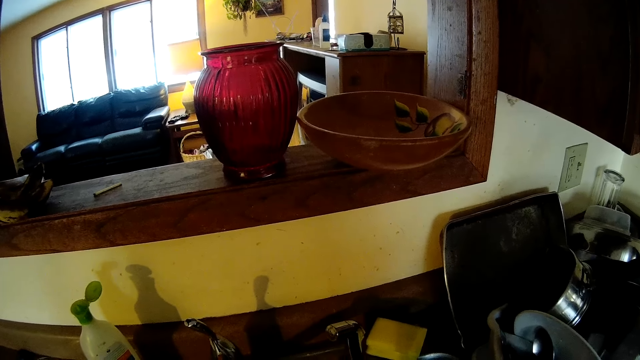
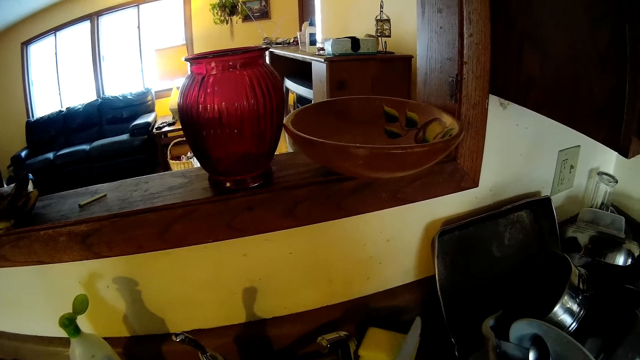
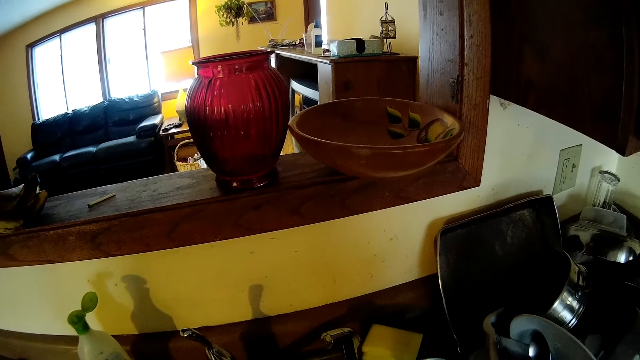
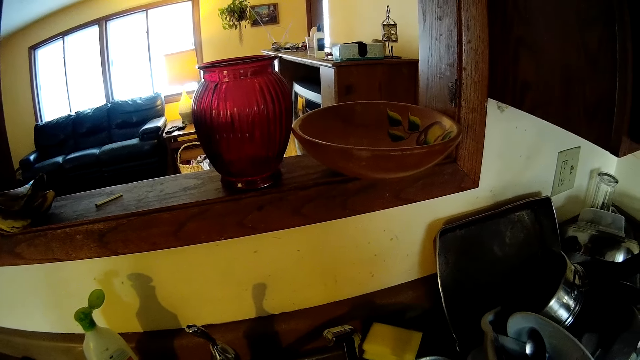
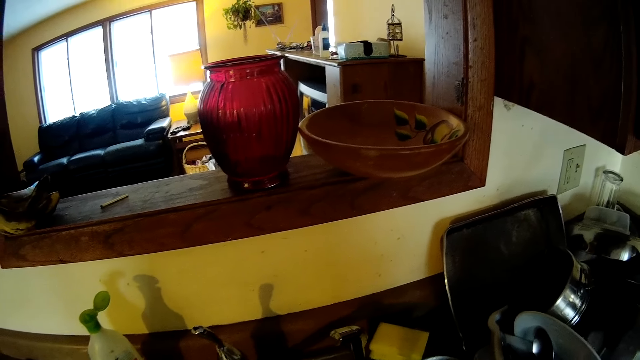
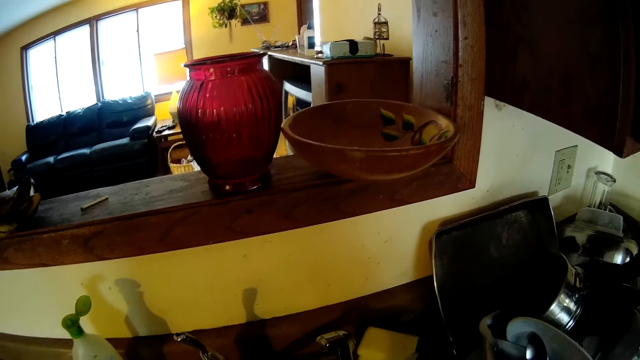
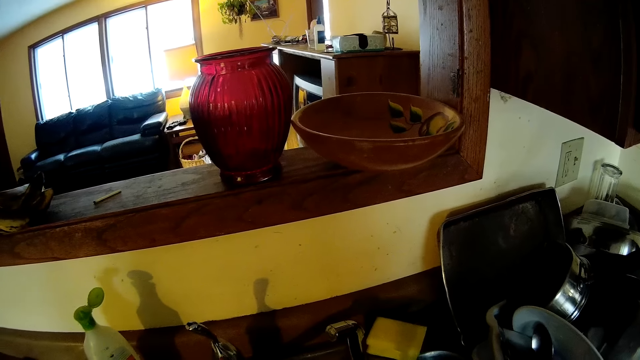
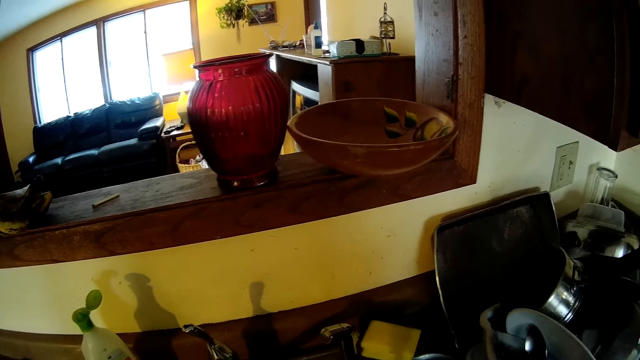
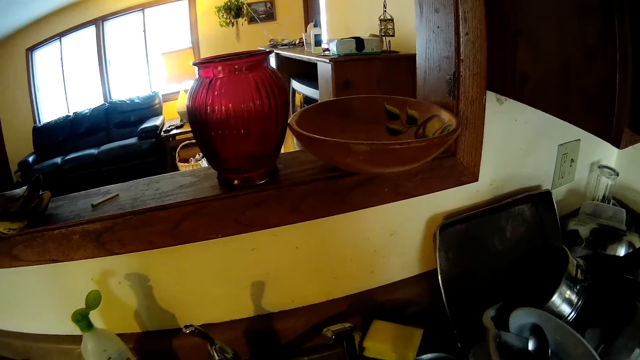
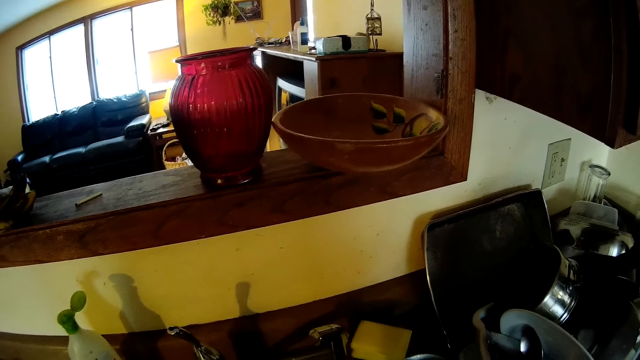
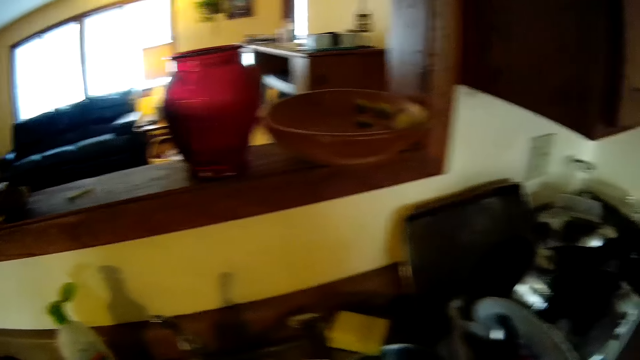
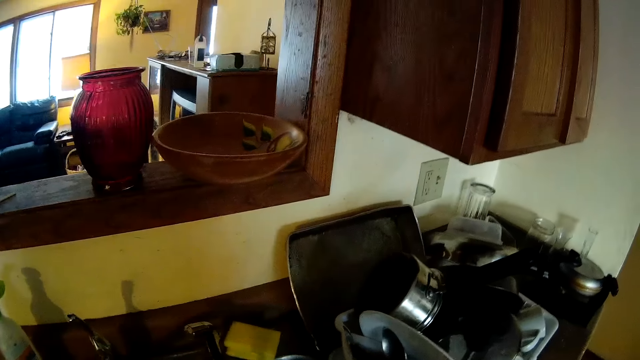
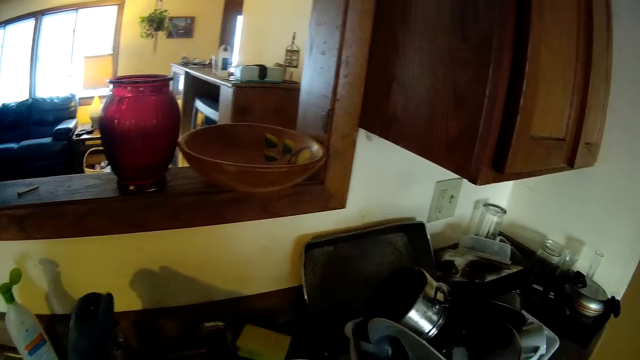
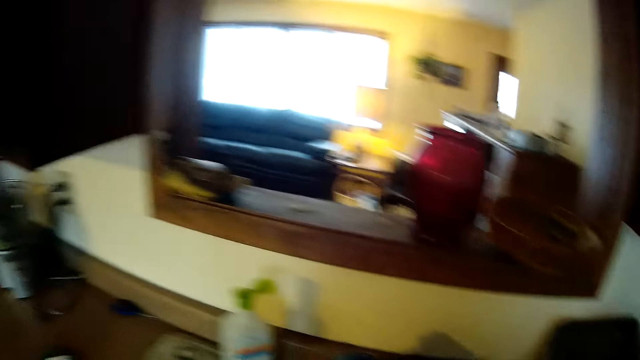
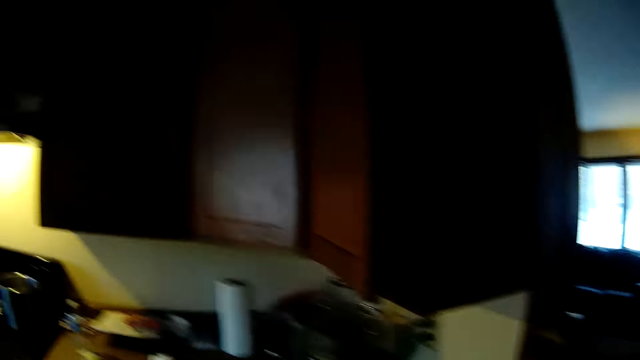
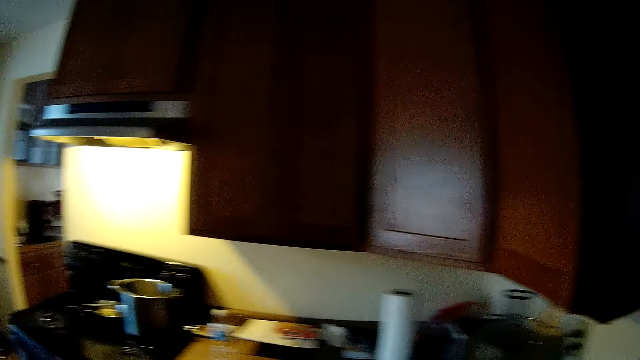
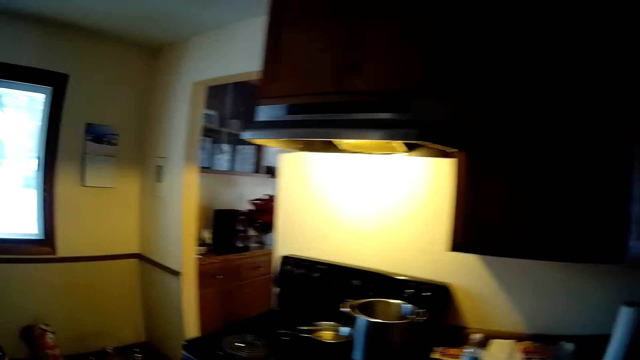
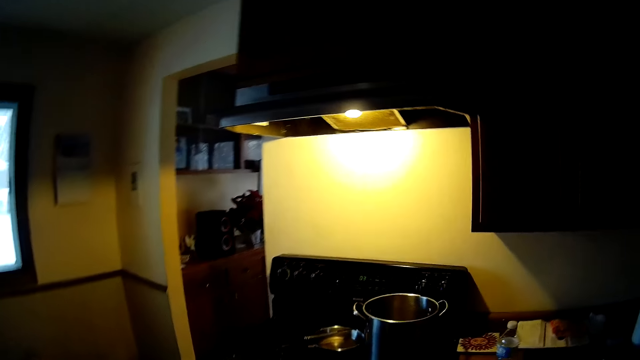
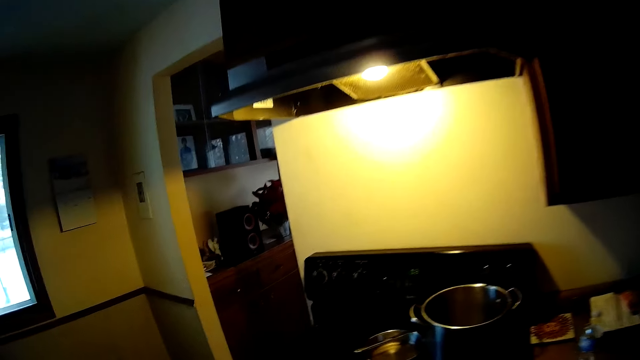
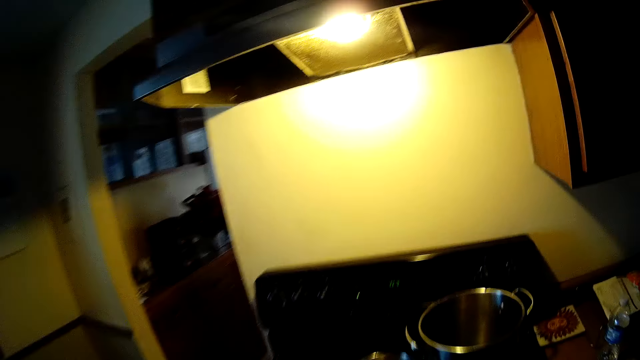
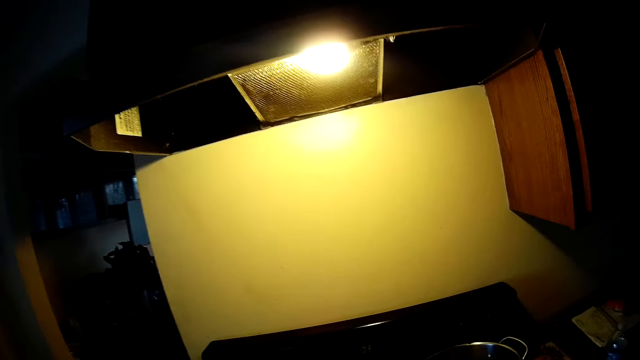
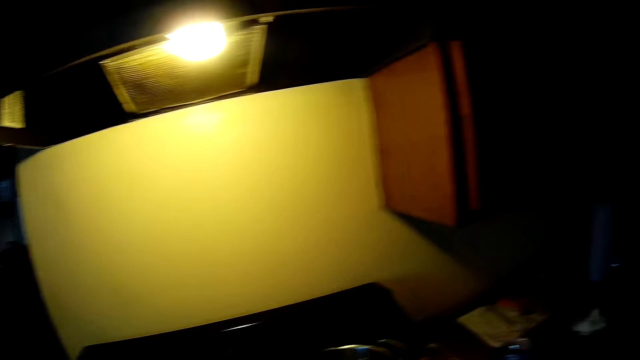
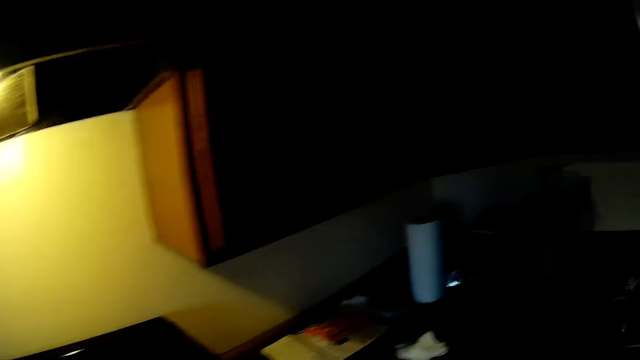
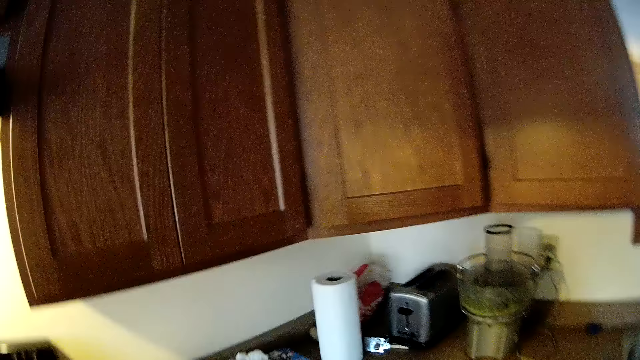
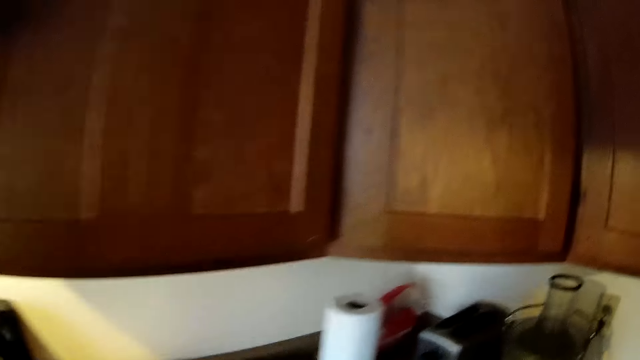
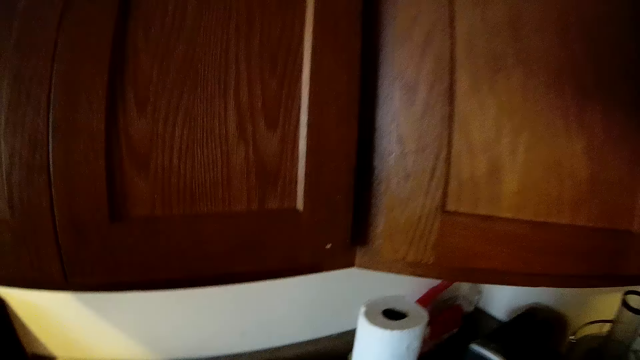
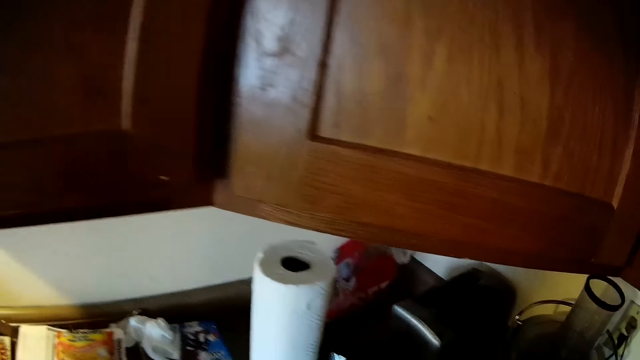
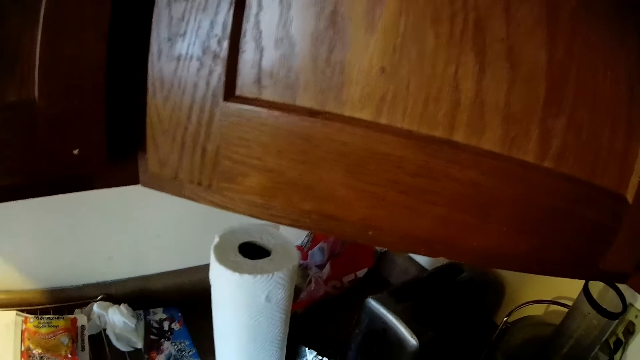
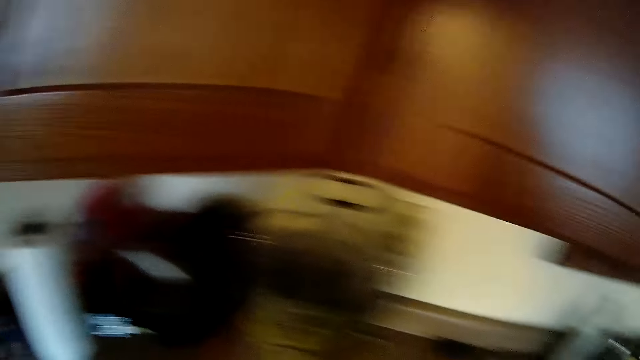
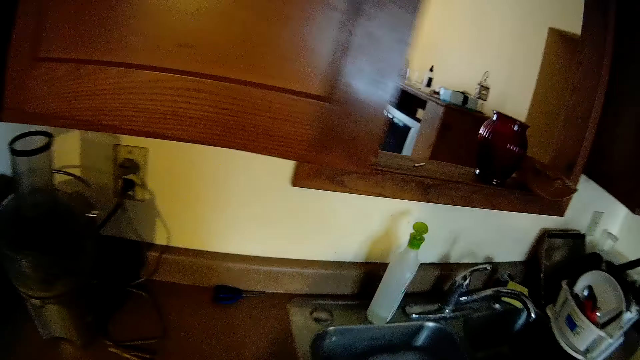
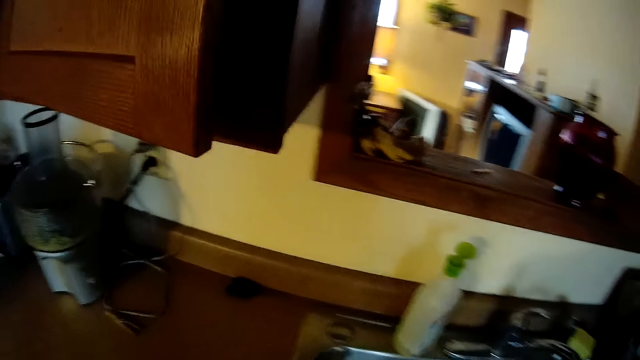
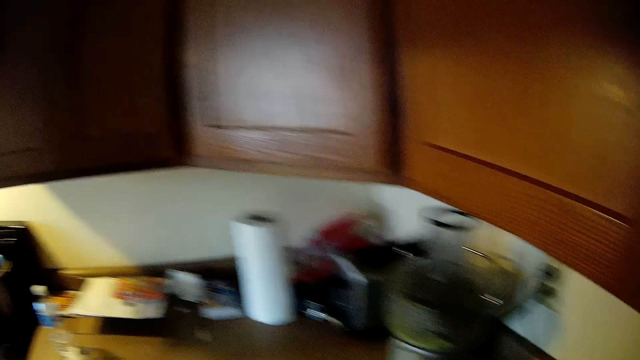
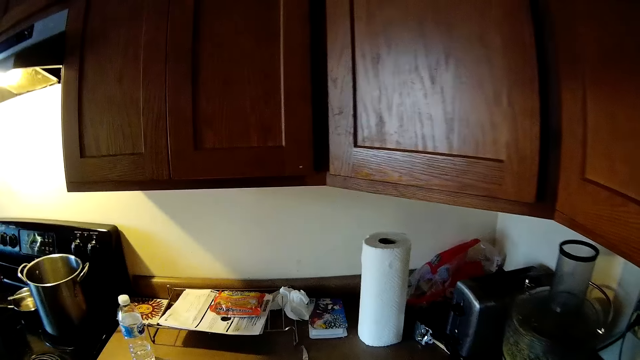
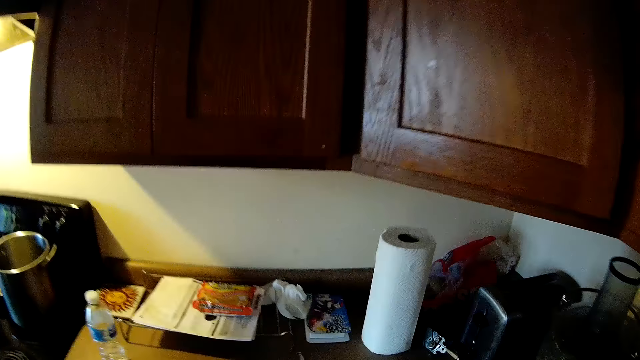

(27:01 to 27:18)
The camera wearer lifts the knife with her right hand. She lifts the knife with her right hand again. She turns off the tap with her left hand. She walks around the kitchen.

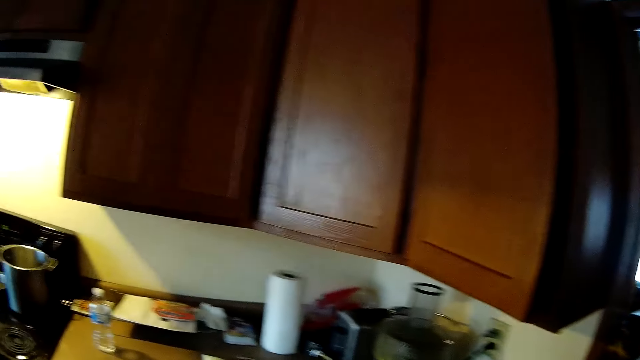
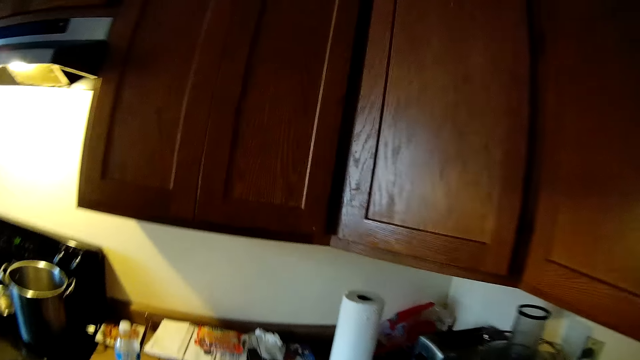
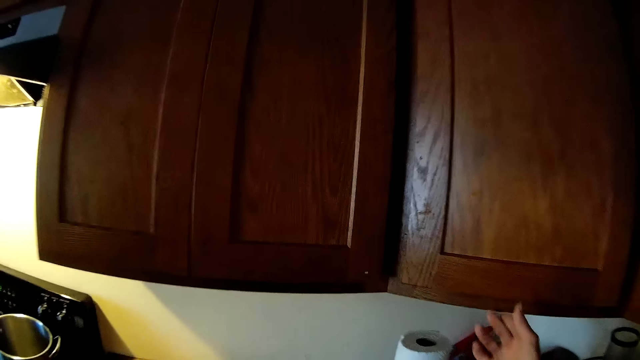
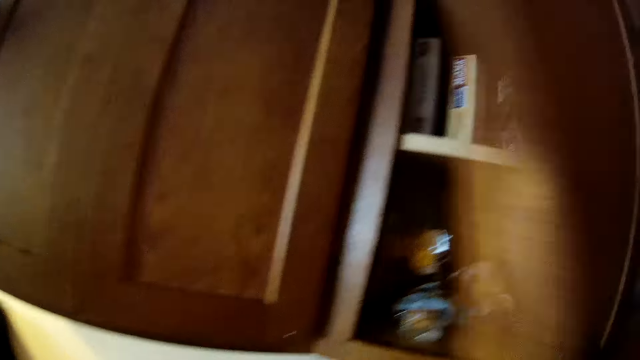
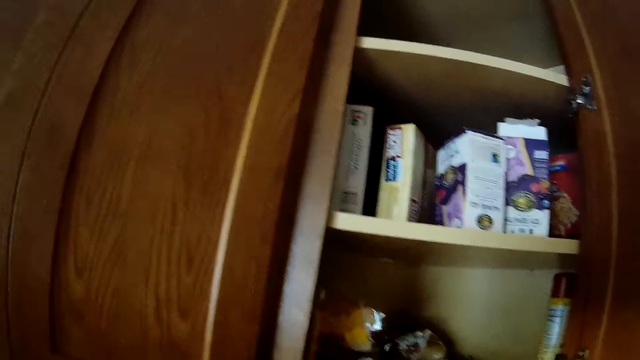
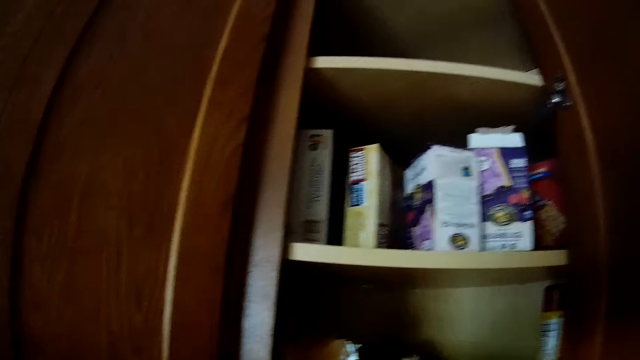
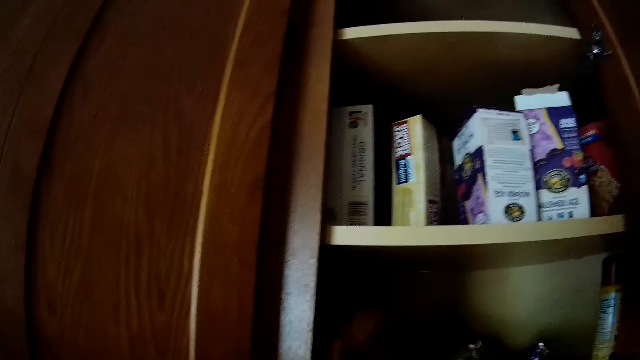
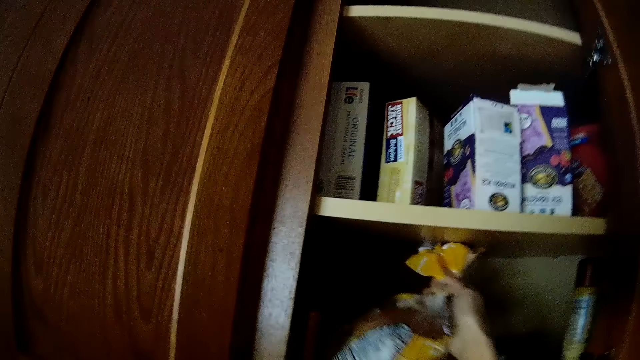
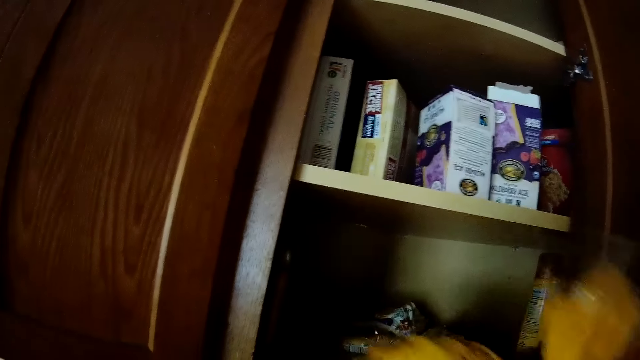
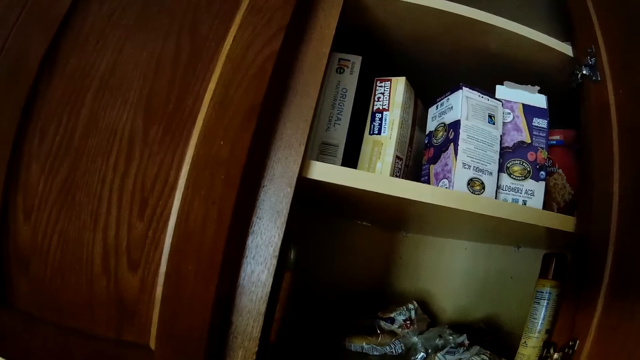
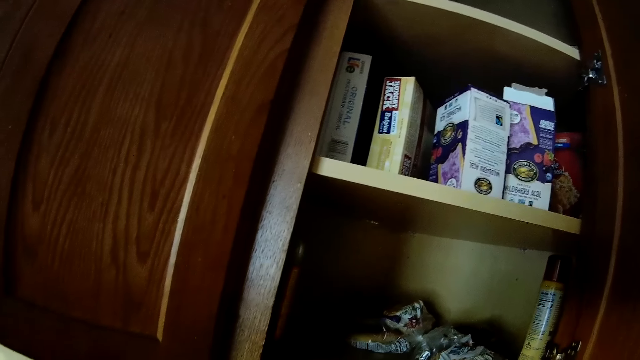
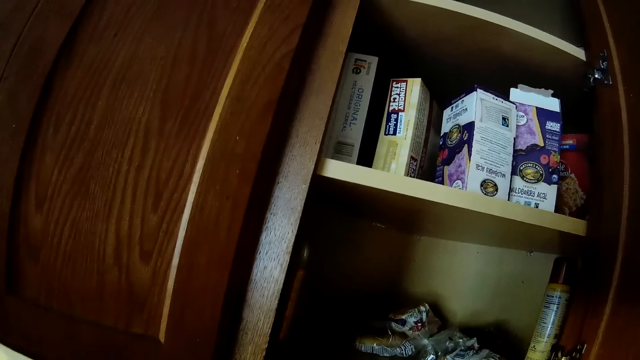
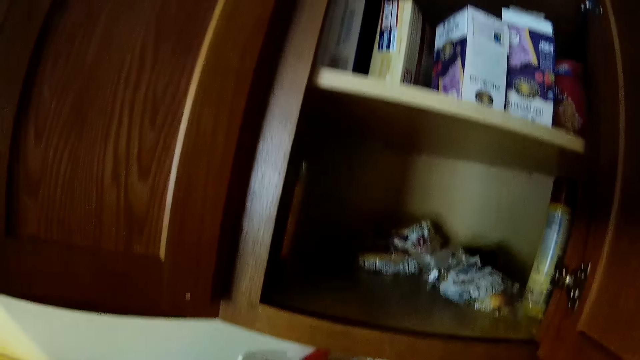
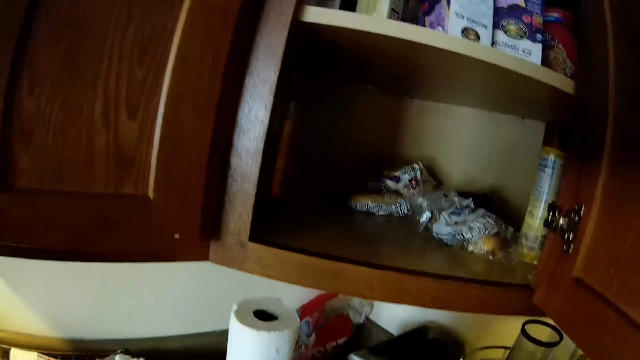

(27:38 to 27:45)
The camera wearer opens a cupboard with her right hand. She takes a nylon bag from the cupboard with her right hand.
